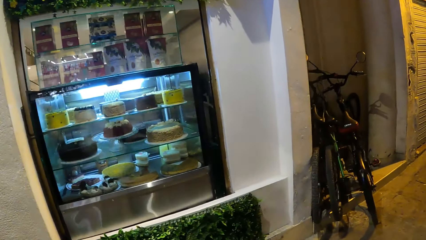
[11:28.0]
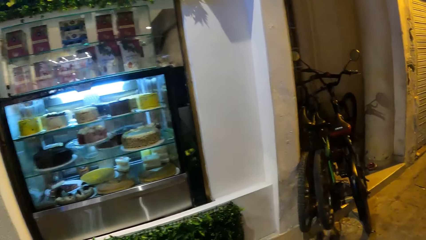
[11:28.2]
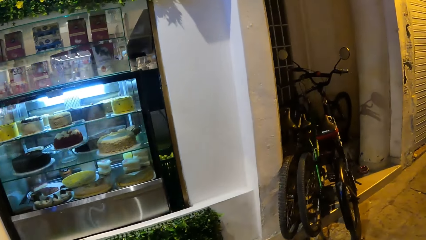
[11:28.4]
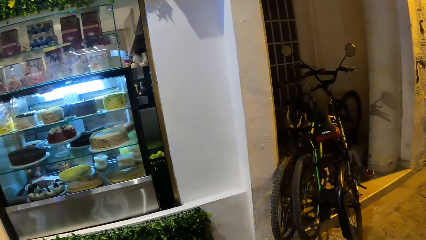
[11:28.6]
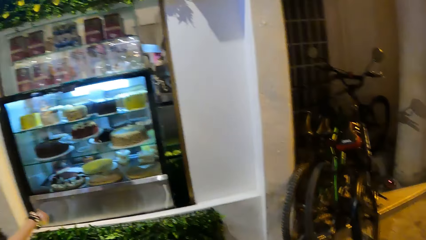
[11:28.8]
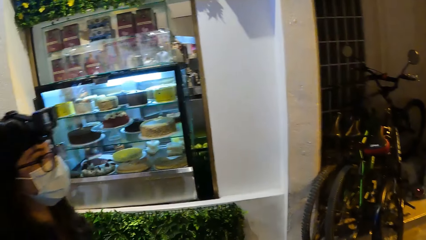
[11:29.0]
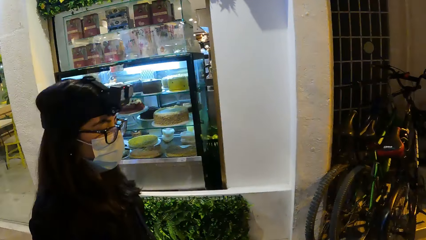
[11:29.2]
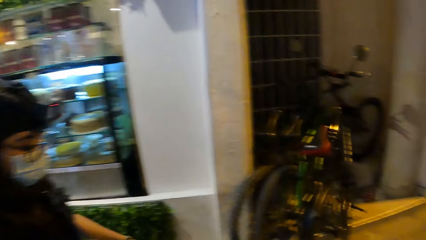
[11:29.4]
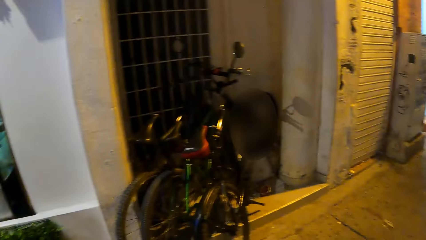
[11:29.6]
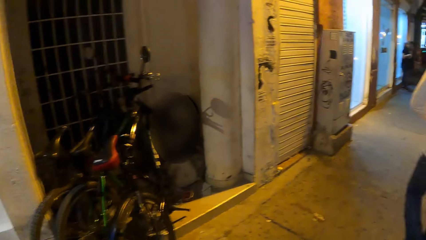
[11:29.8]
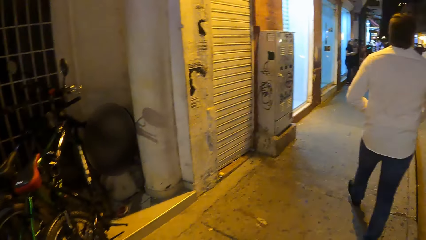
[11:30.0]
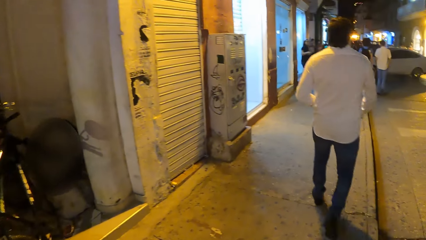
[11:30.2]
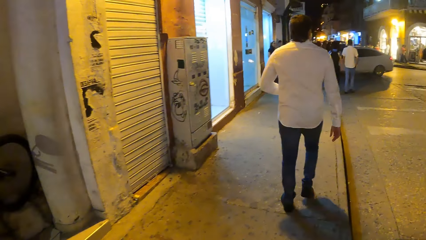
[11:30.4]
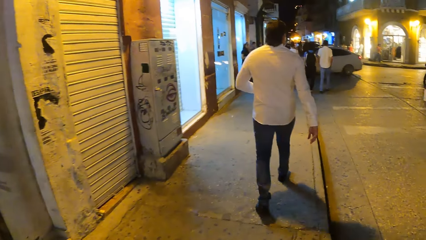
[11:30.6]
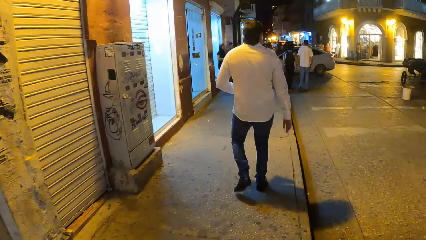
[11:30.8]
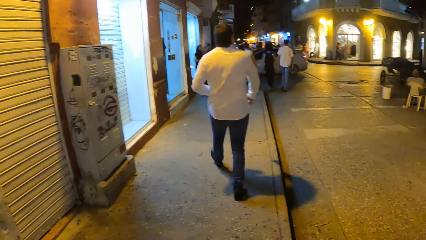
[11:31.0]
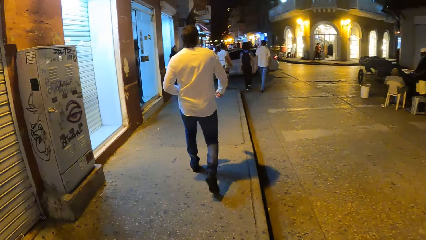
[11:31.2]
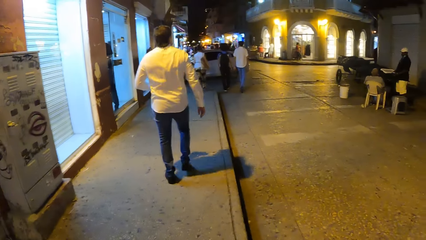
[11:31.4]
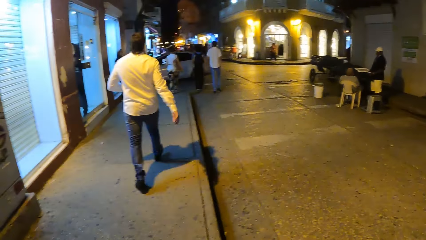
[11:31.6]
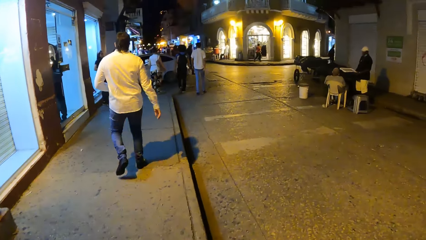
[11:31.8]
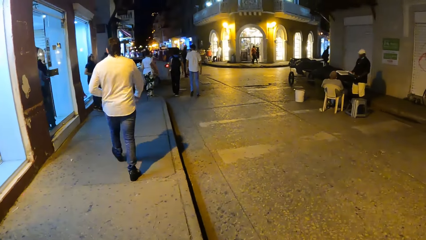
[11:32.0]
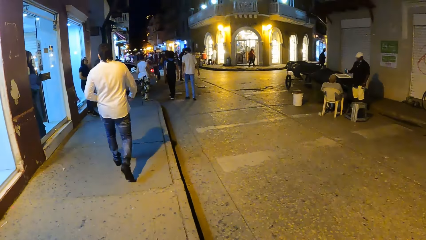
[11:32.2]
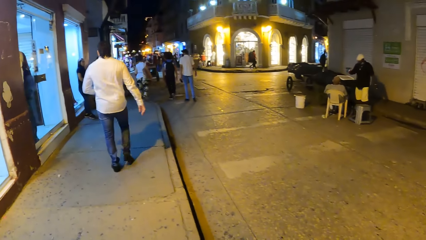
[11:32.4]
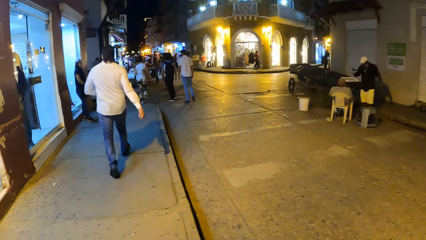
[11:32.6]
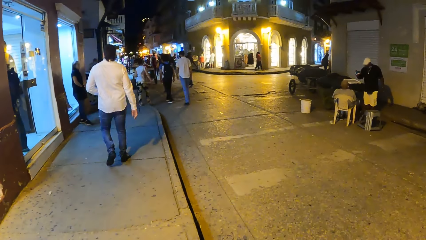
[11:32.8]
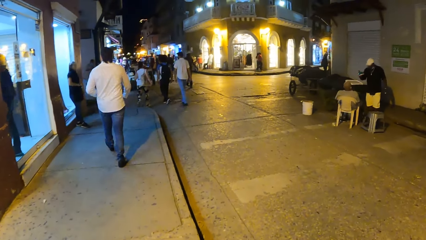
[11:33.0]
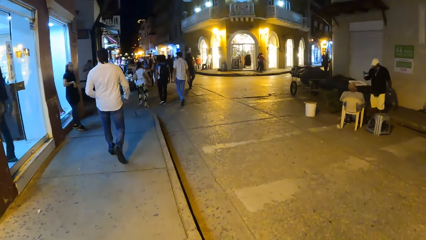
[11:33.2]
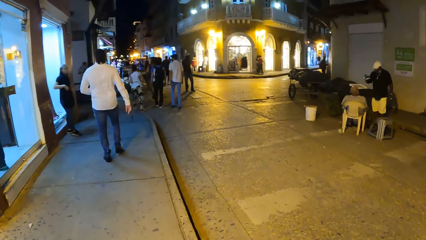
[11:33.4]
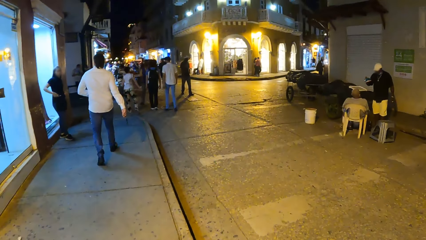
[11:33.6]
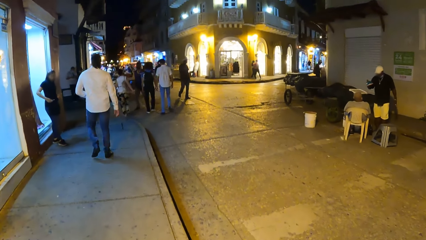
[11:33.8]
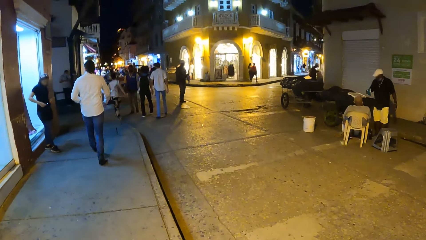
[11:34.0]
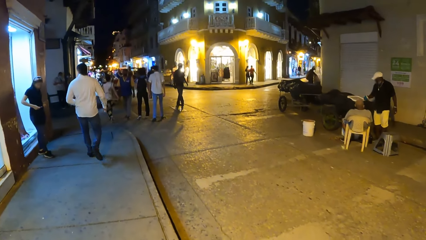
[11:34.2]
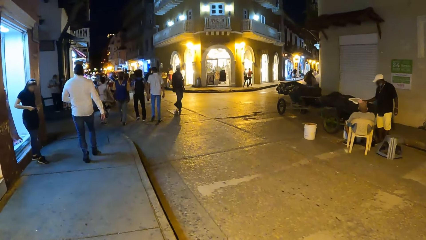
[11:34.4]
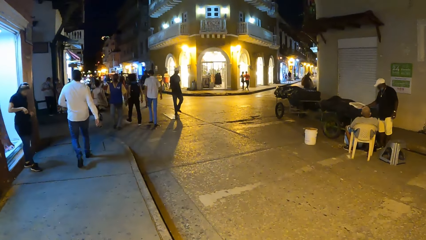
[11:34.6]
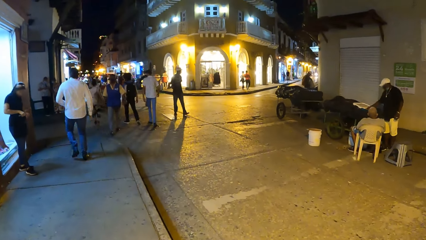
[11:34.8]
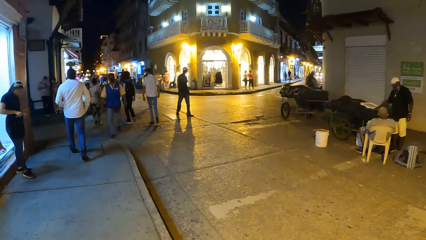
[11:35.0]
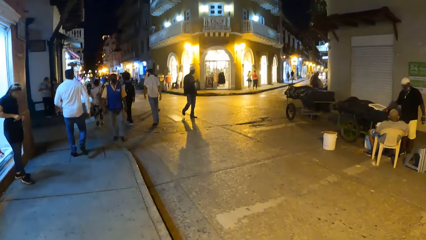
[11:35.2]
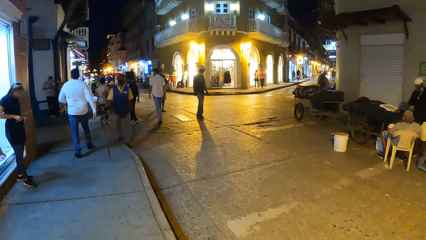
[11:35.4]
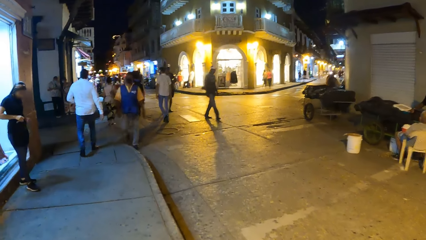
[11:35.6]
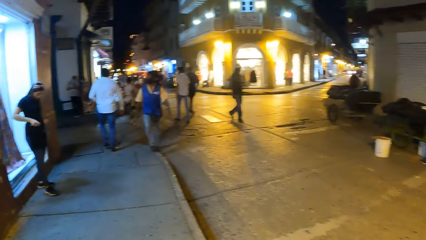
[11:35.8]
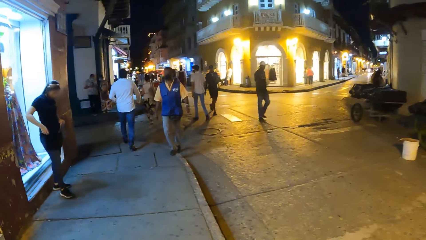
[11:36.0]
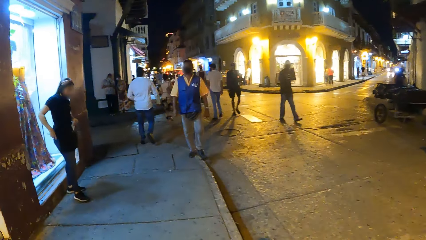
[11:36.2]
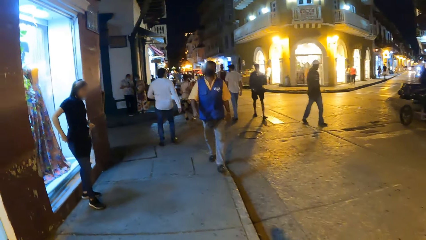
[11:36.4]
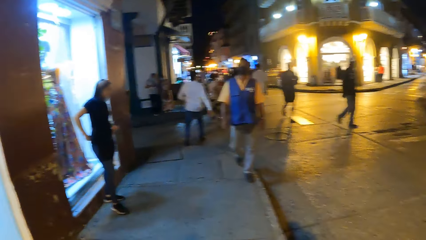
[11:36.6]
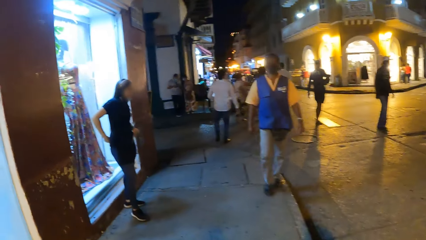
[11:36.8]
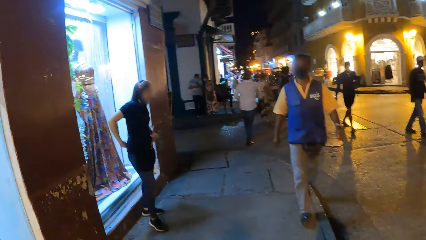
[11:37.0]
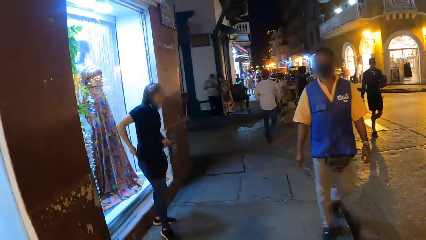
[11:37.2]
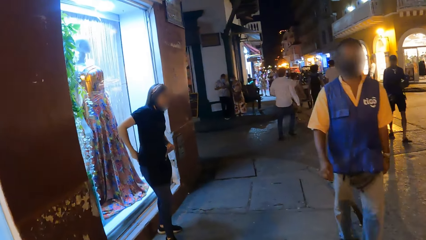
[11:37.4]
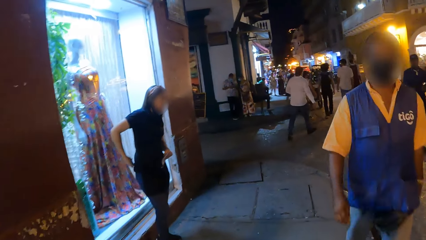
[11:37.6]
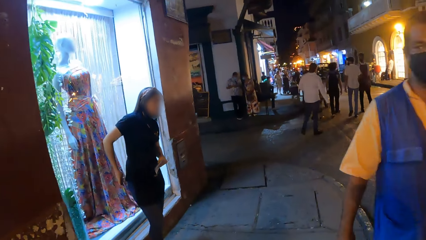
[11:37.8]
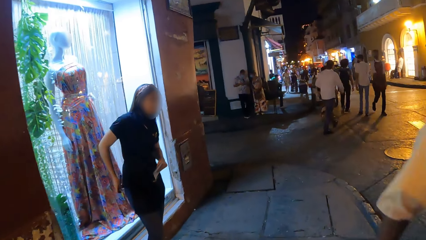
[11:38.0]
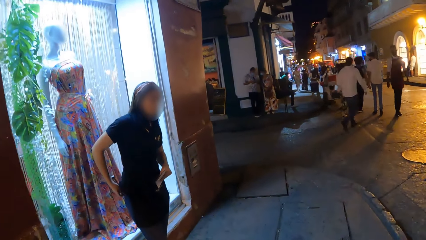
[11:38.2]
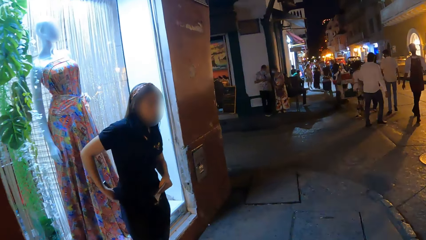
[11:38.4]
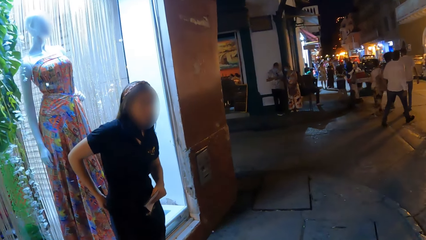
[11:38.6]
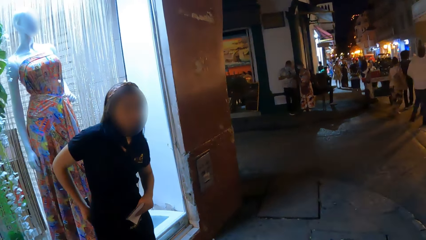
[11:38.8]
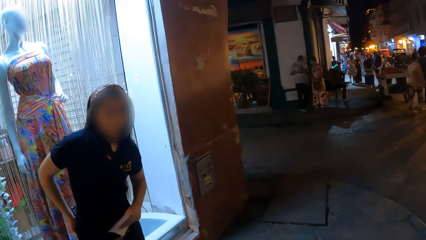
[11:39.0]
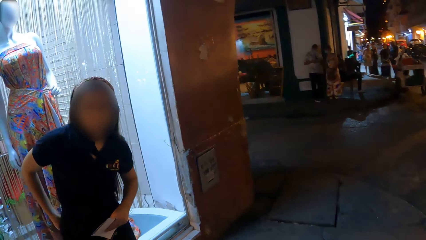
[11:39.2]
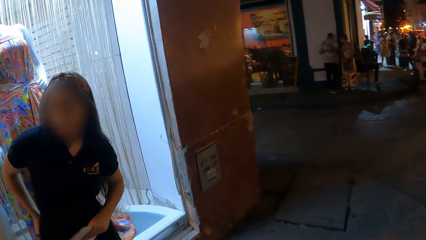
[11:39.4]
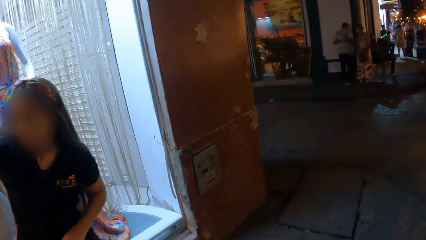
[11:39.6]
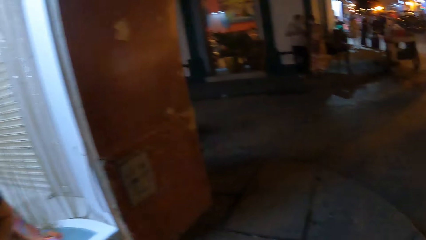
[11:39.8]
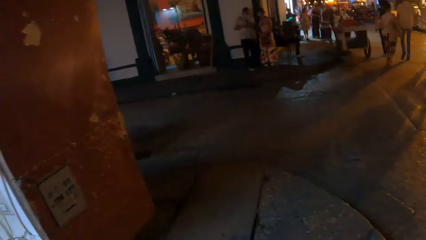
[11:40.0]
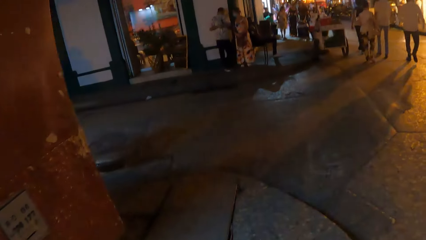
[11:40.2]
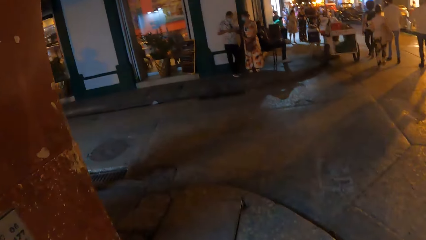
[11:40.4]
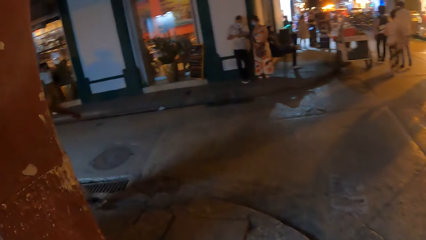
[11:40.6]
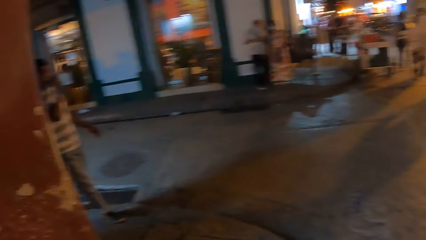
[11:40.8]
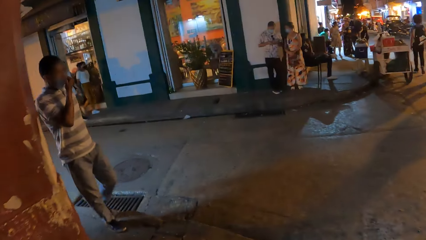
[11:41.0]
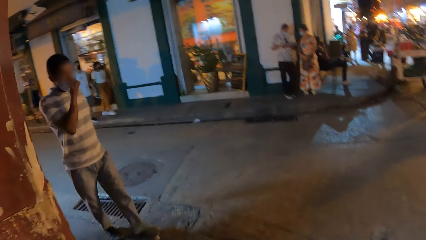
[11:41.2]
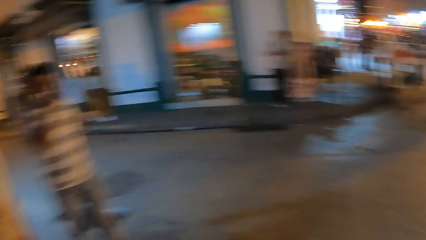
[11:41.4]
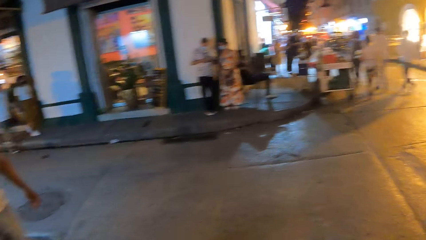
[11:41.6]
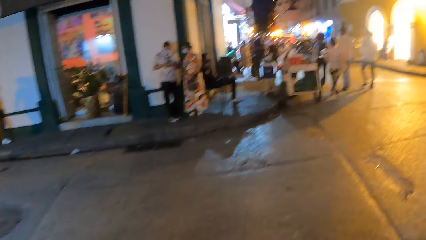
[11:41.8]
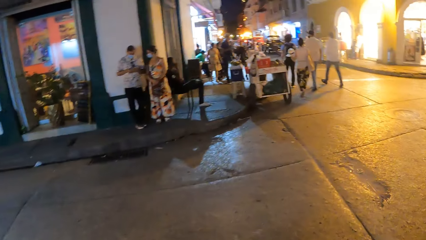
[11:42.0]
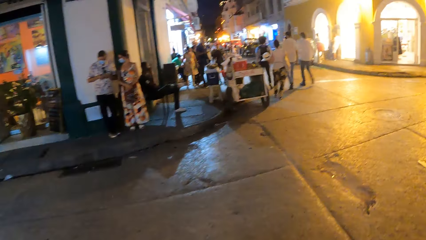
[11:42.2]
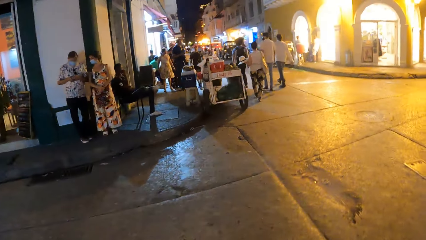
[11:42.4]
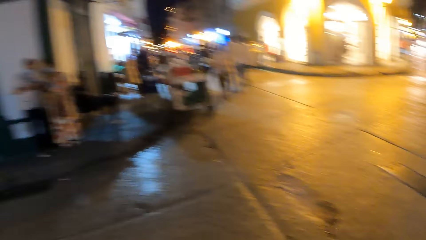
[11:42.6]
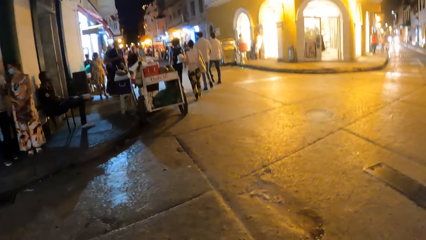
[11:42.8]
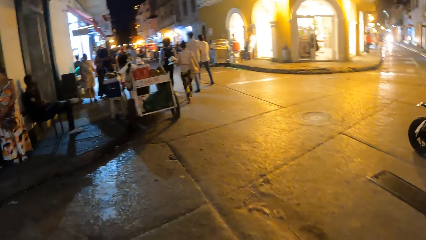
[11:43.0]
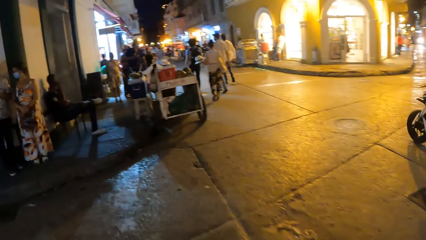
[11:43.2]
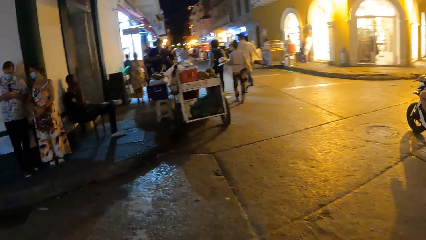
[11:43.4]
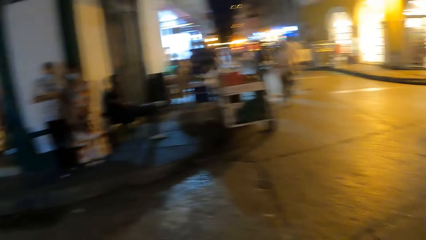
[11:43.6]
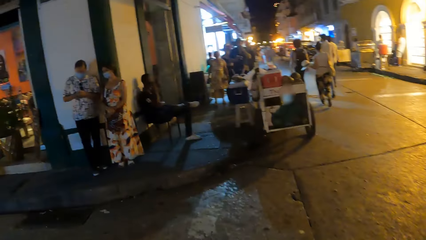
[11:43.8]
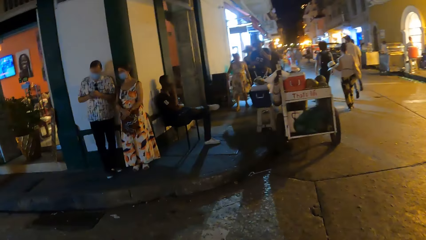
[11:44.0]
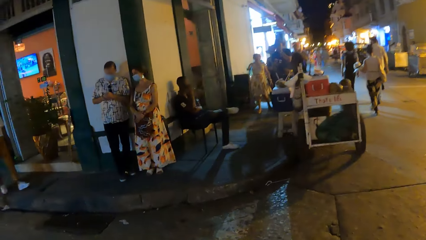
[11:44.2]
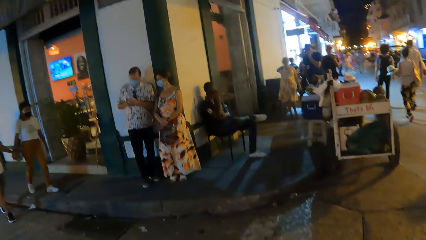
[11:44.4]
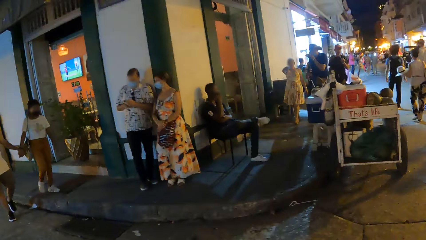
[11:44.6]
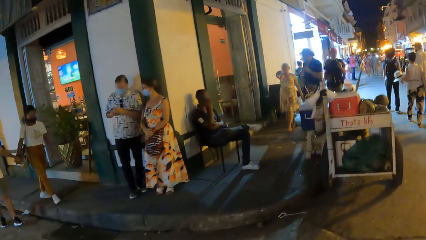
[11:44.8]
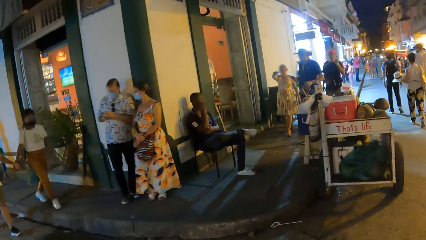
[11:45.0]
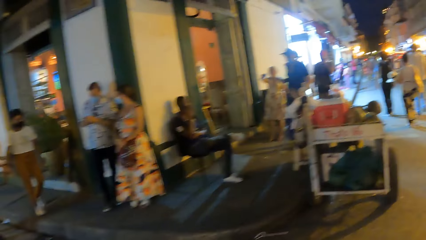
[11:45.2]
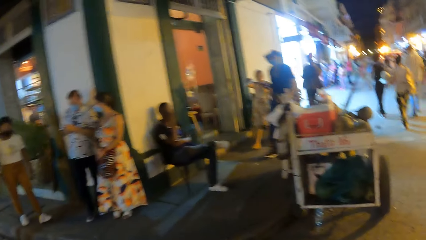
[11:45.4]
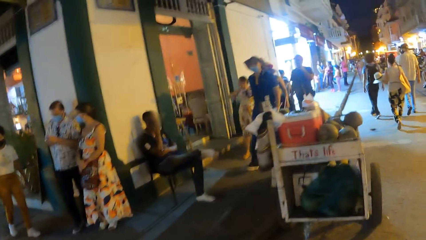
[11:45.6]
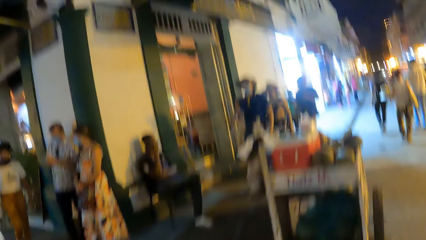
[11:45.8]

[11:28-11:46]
The camera wearer walks along the street.
